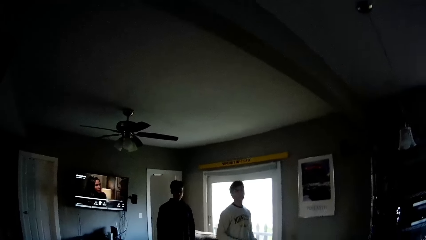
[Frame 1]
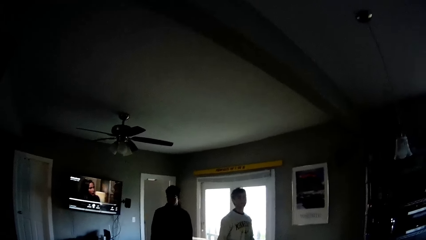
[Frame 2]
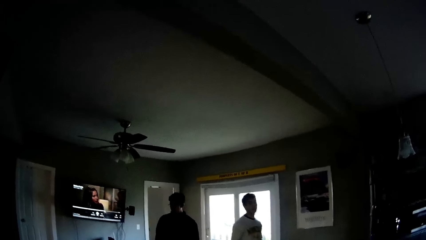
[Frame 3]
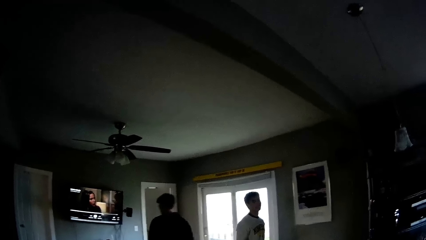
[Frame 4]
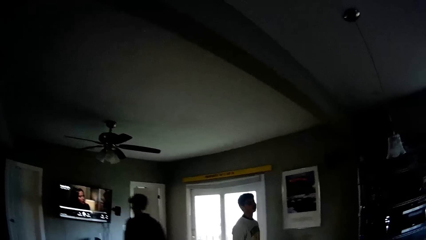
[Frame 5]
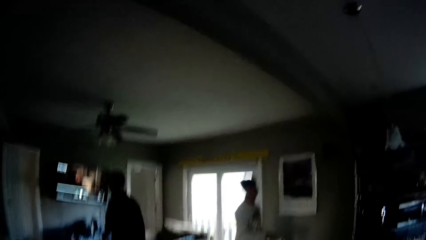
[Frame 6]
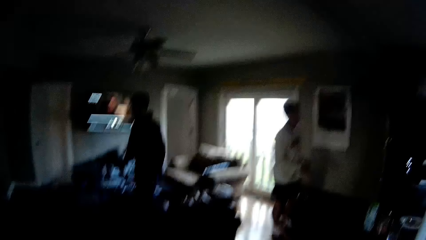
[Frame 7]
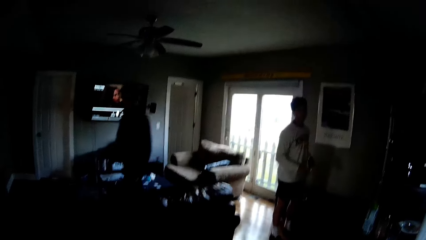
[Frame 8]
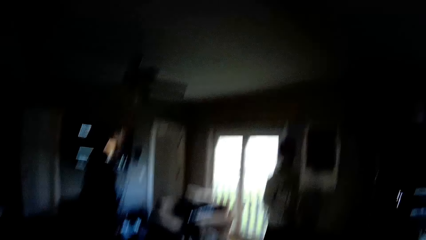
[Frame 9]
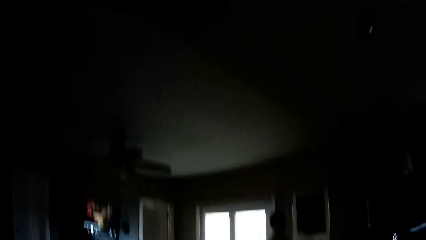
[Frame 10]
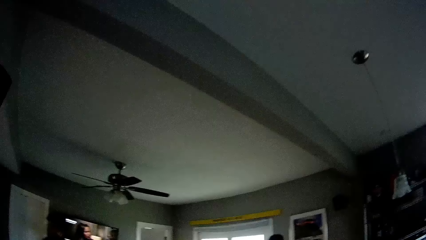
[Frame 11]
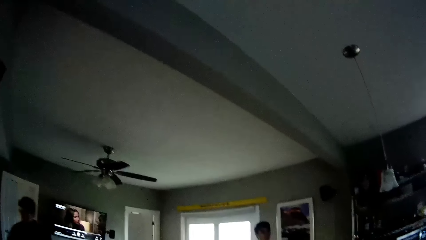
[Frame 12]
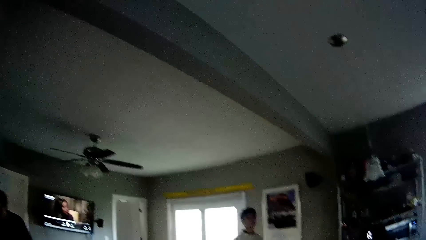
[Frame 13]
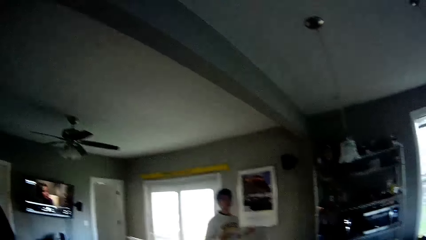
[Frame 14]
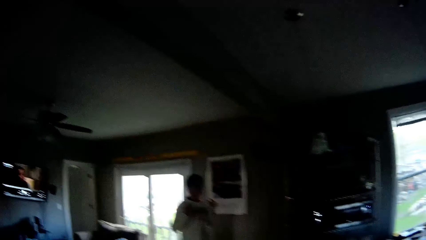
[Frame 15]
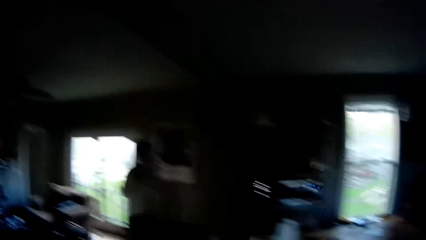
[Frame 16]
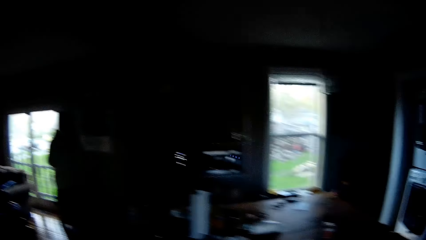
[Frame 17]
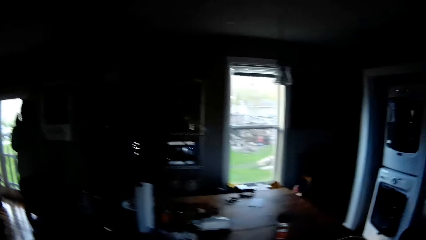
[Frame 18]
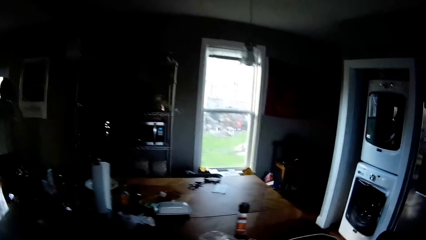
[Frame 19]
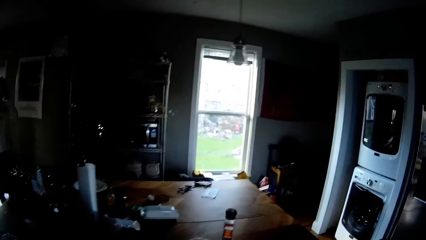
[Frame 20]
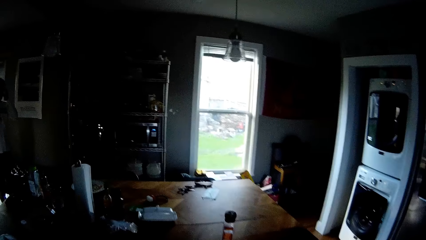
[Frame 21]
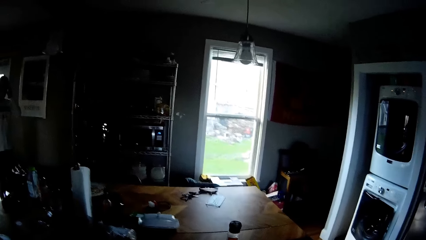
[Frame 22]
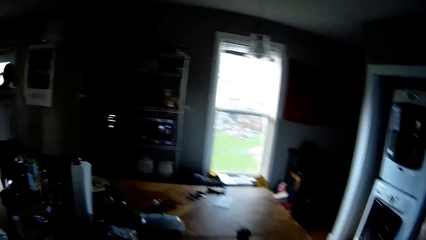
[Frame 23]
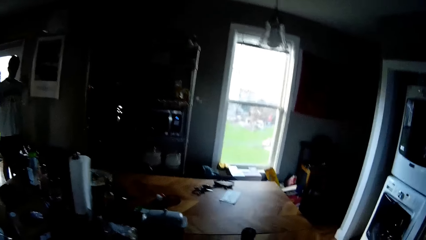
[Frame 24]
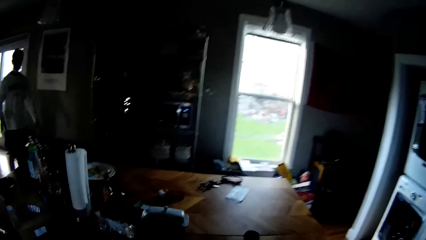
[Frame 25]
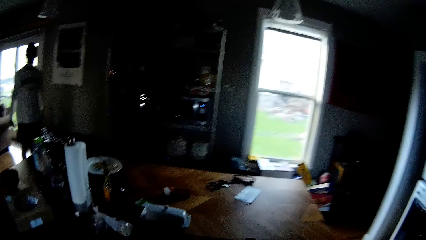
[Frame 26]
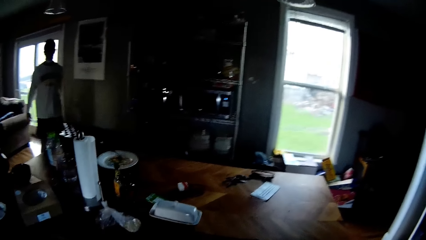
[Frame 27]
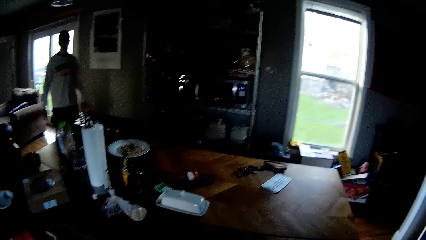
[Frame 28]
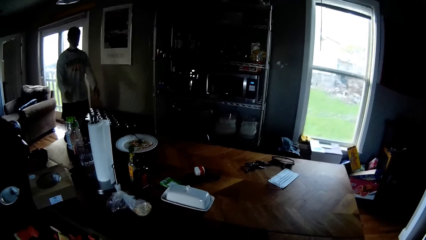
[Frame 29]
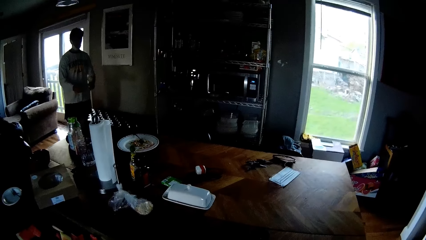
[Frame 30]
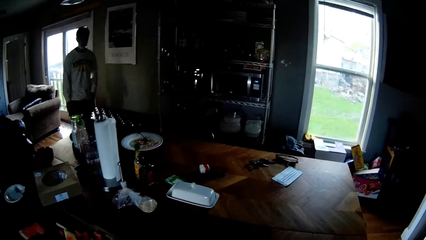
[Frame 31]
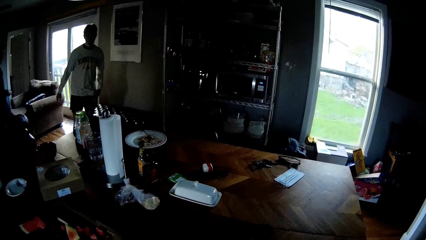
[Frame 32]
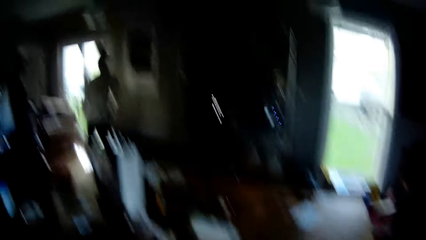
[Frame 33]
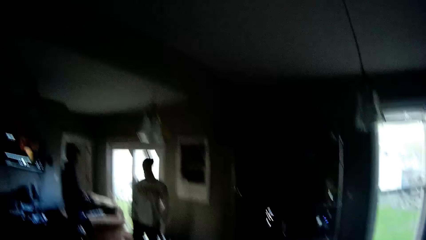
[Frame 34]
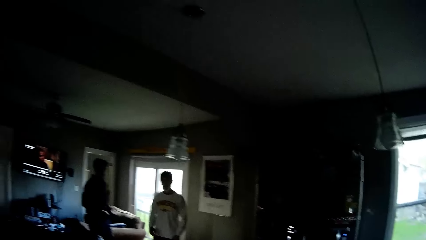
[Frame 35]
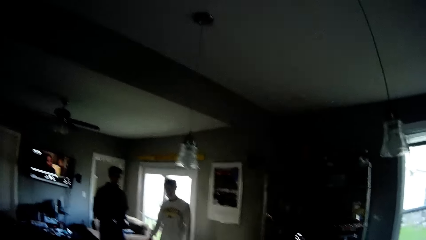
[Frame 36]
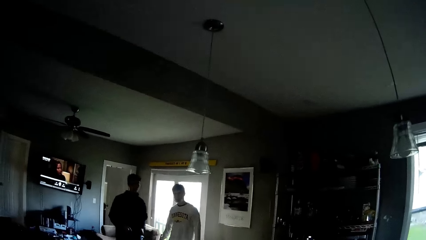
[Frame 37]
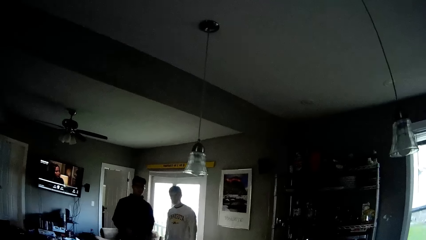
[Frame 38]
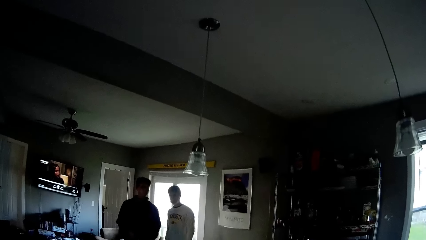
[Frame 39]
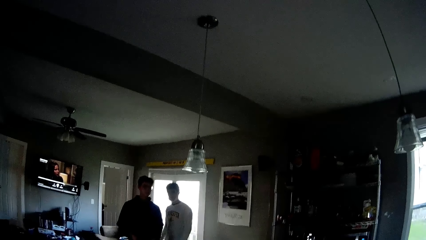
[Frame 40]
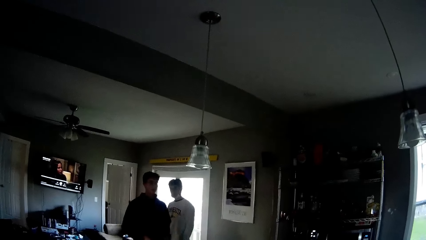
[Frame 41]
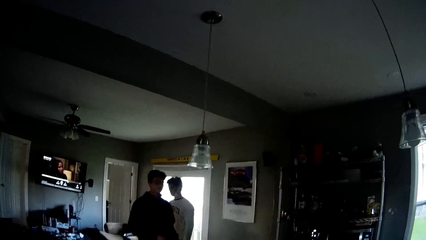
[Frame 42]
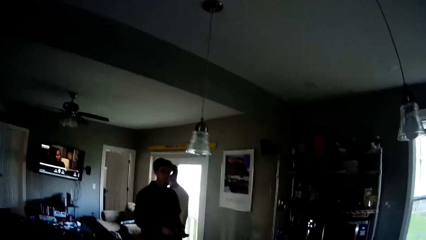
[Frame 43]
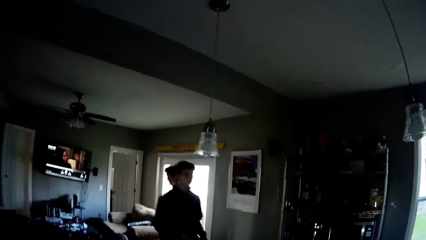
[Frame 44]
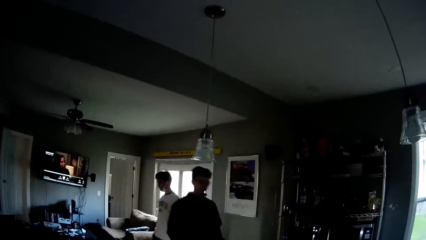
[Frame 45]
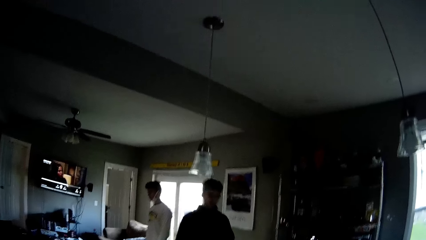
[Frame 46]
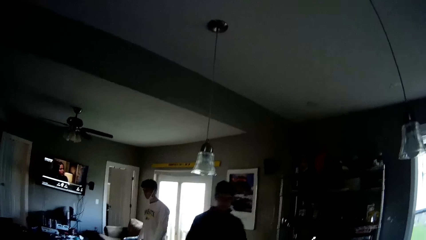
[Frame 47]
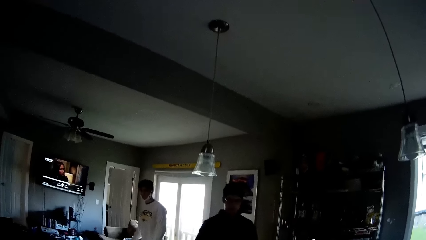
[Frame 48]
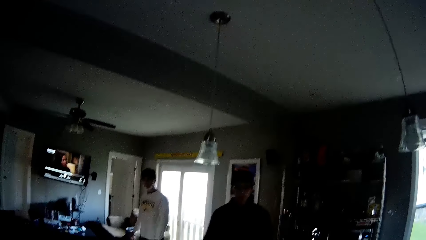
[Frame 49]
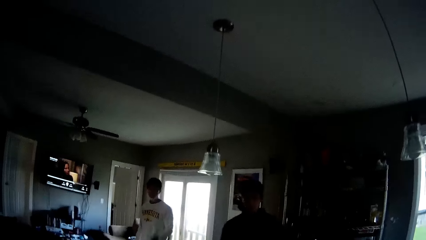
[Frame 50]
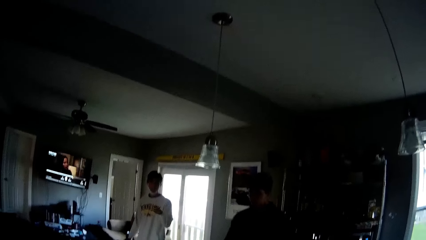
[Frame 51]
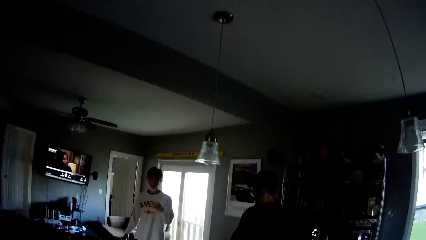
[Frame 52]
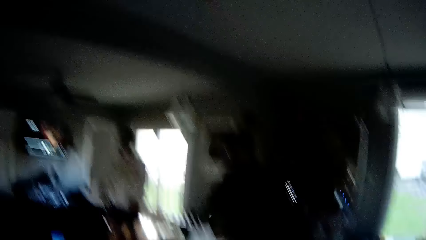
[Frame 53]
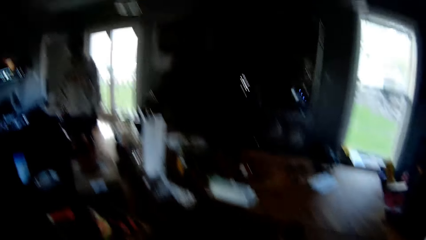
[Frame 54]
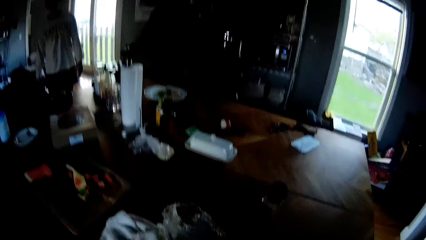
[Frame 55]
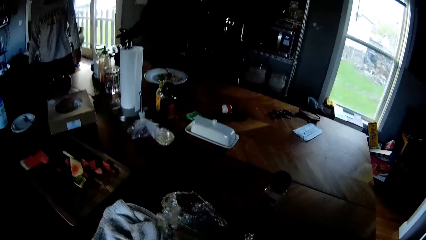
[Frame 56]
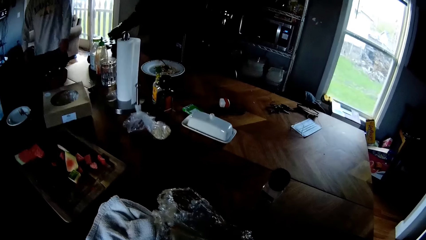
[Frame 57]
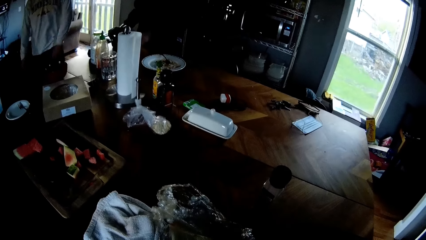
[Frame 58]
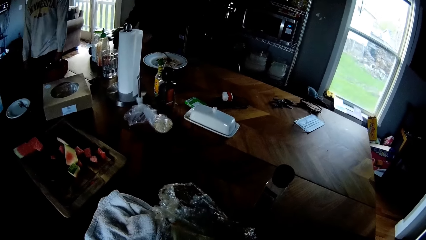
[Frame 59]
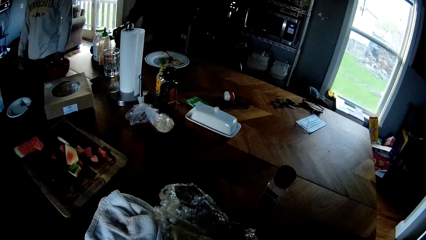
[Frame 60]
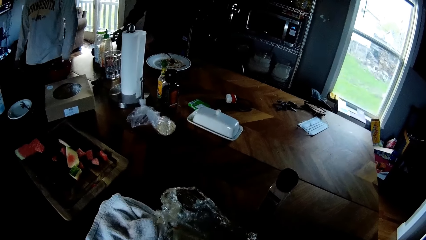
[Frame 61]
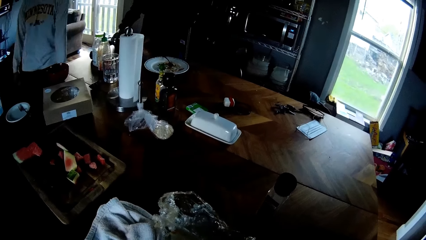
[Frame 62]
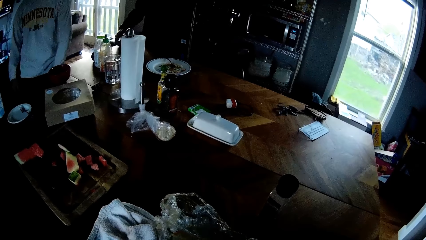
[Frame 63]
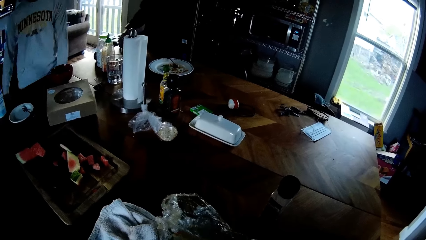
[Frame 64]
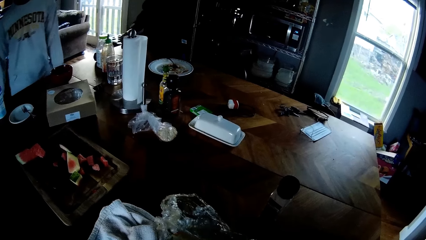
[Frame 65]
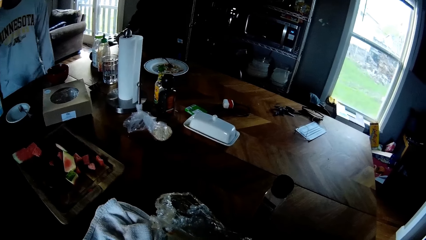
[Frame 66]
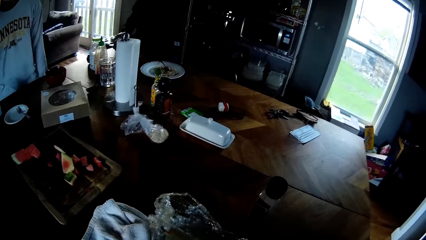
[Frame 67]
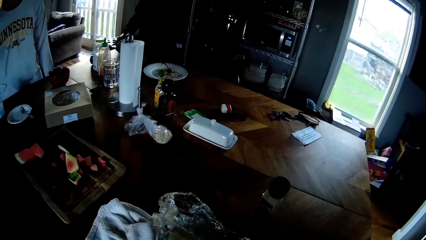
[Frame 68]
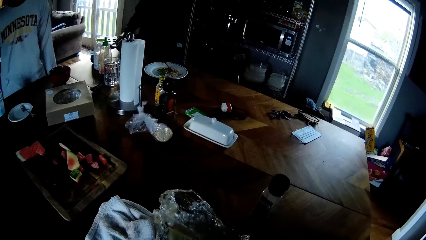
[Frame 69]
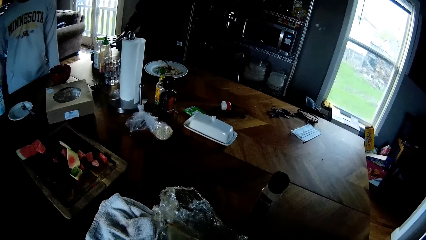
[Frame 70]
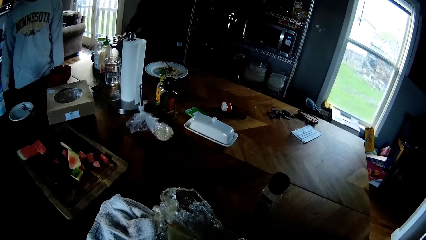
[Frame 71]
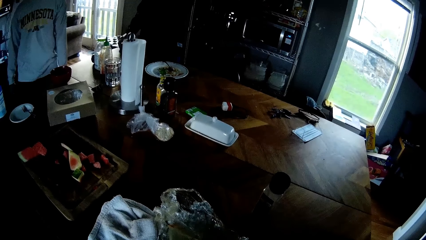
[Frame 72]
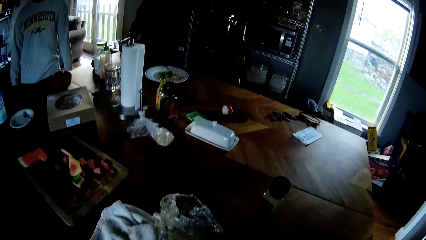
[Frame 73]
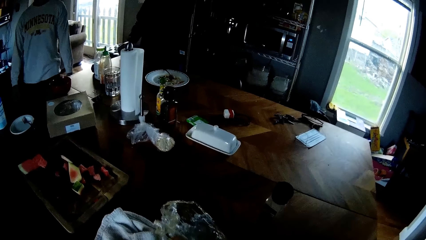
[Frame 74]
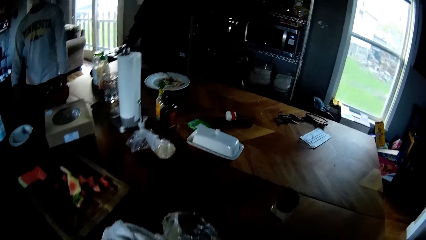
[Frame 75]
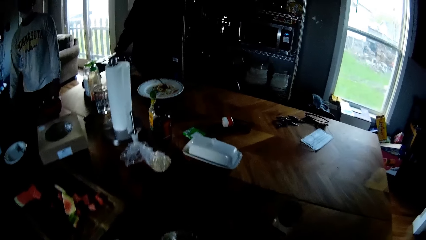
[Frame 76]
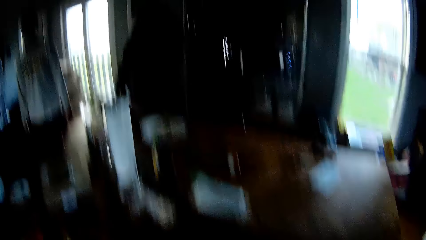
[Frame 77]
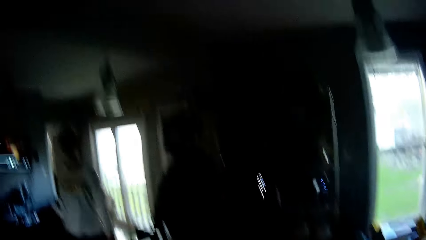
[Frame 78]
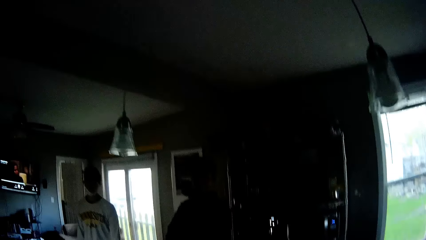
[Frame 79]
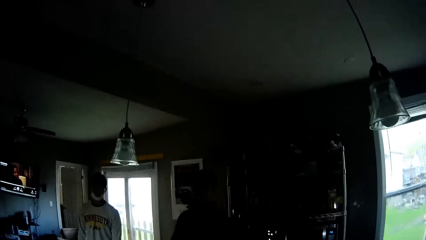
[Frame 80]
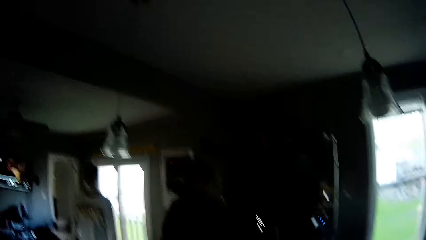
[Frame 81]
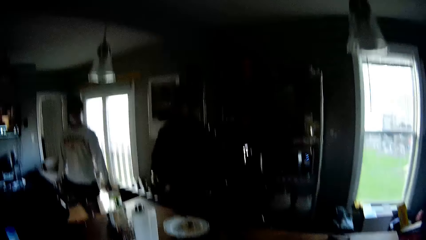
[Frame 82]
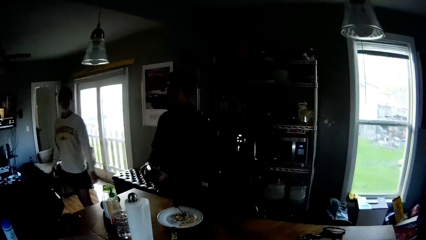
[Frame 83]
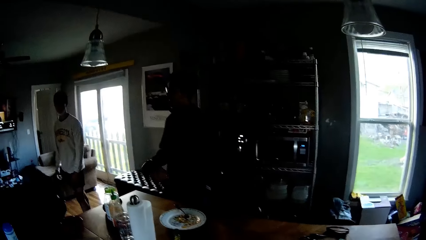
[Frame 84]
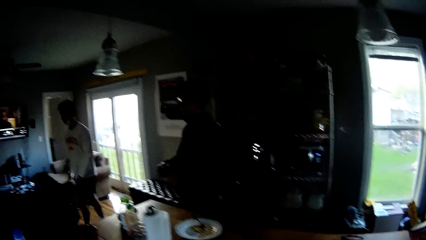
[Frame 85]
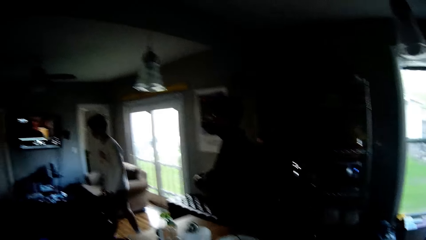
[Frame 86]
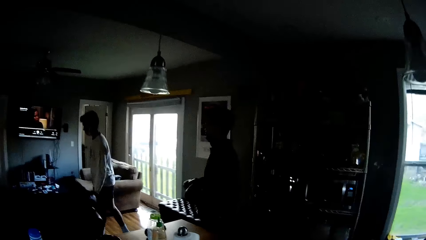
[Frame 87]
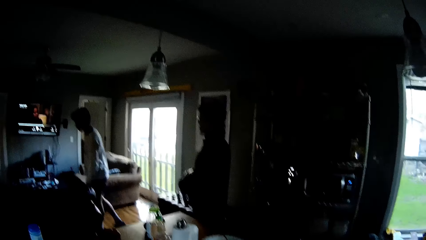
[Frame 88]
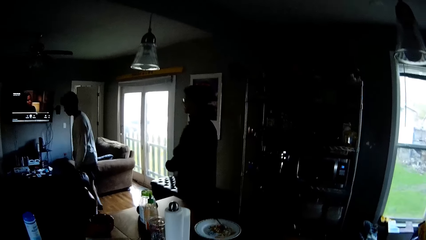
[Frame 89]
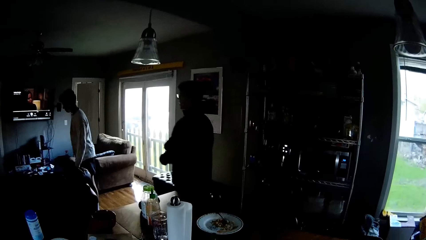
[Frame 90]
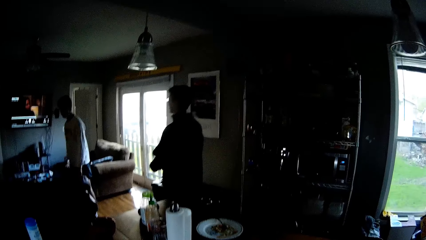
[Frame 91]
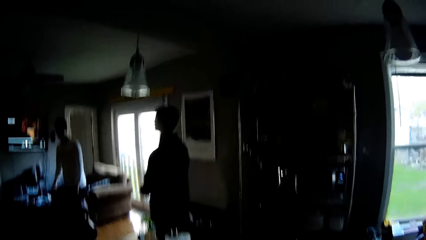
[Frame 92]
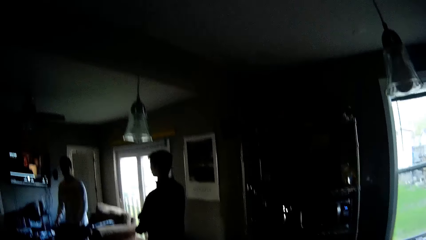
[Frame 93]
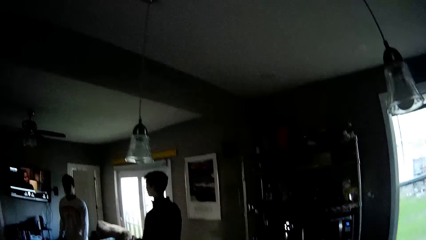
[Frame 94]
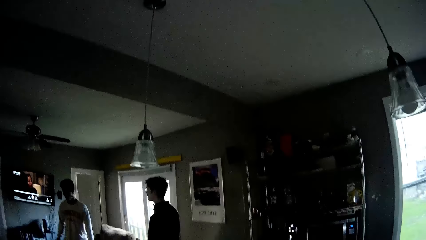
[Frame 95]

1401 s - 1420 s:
A man interacts with the camera wearer. The camera wearer looks around. They talk to the man. Another man closes a glass case on the table with his right hand. He picks up the glass case on the table with both hands.
